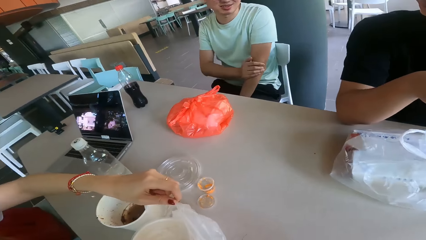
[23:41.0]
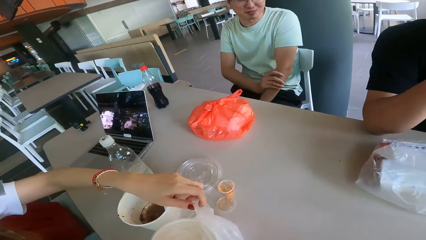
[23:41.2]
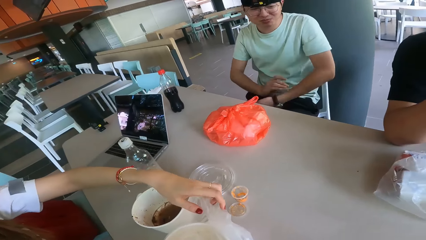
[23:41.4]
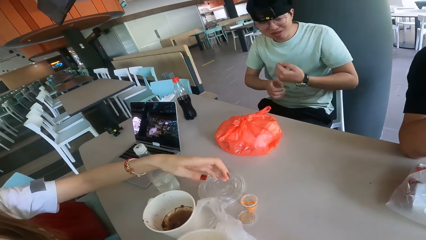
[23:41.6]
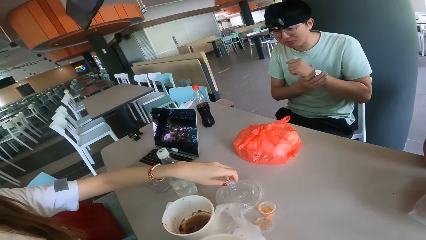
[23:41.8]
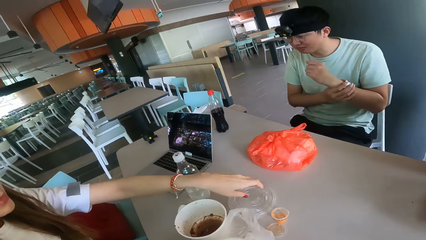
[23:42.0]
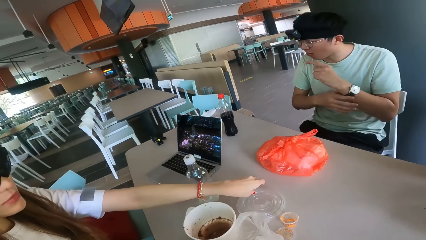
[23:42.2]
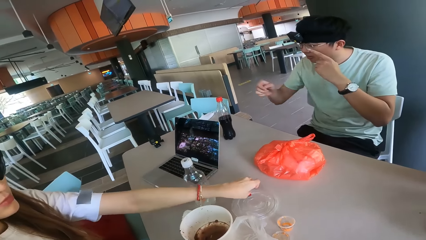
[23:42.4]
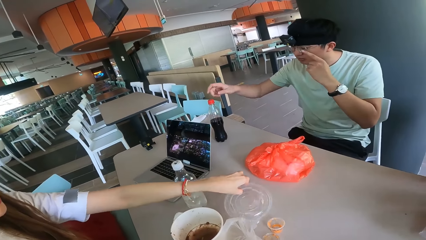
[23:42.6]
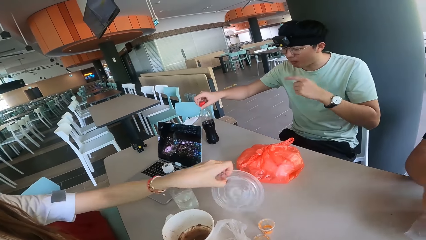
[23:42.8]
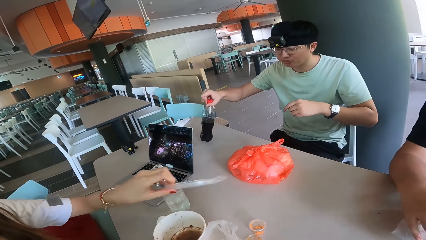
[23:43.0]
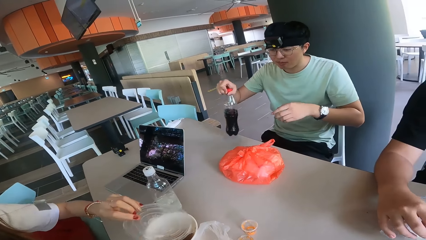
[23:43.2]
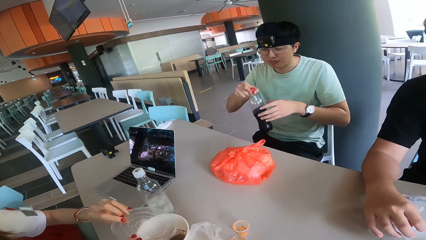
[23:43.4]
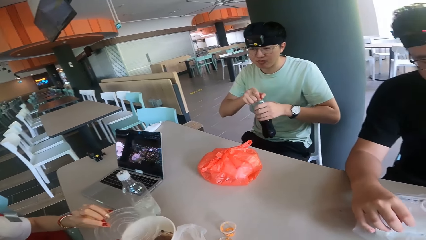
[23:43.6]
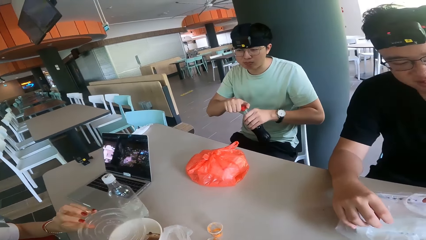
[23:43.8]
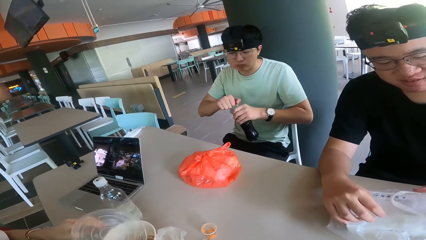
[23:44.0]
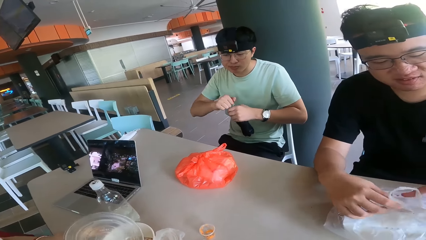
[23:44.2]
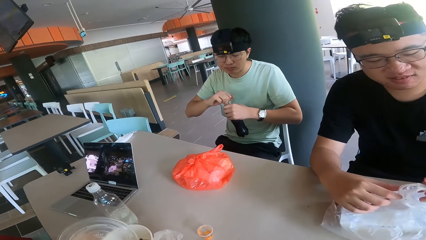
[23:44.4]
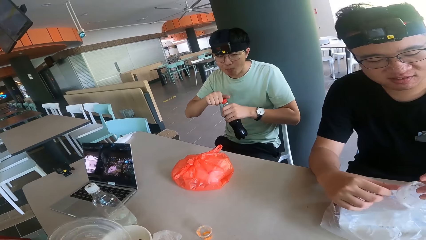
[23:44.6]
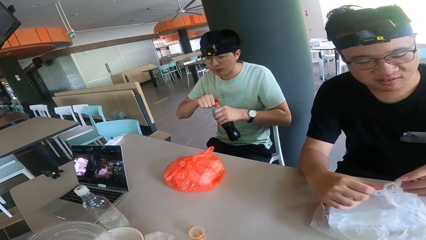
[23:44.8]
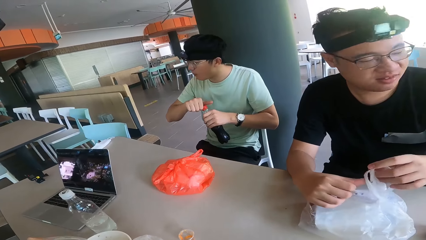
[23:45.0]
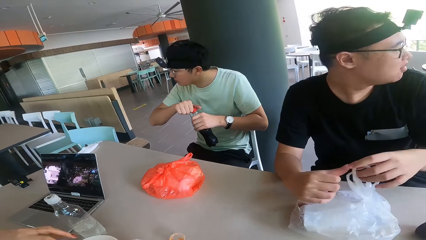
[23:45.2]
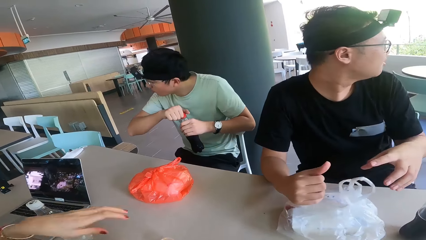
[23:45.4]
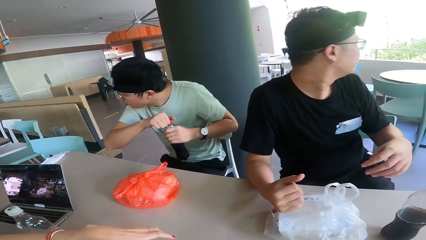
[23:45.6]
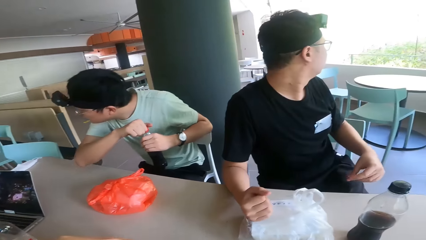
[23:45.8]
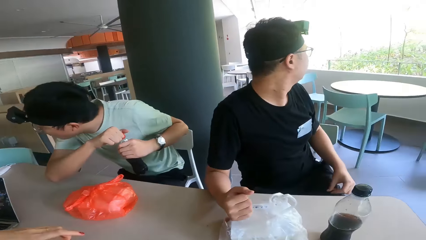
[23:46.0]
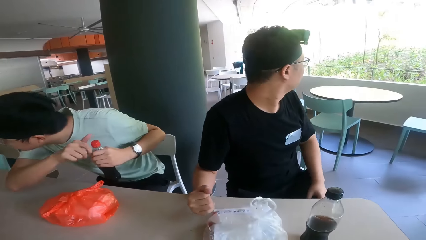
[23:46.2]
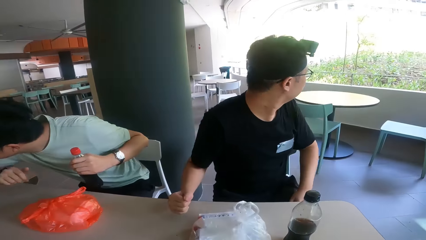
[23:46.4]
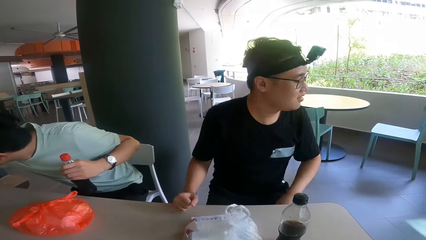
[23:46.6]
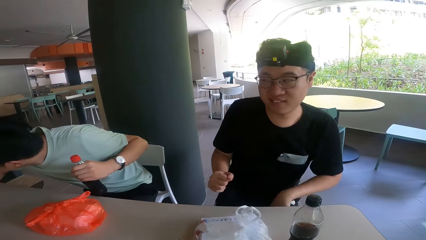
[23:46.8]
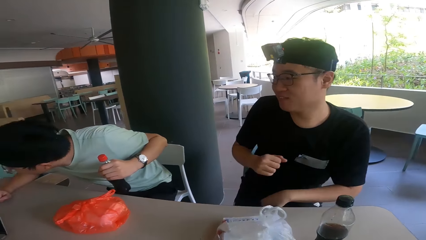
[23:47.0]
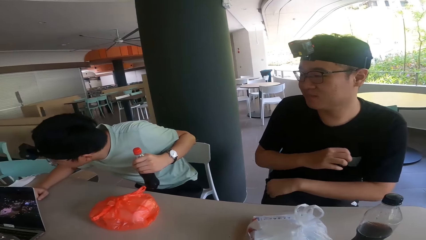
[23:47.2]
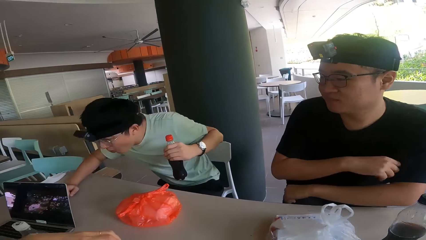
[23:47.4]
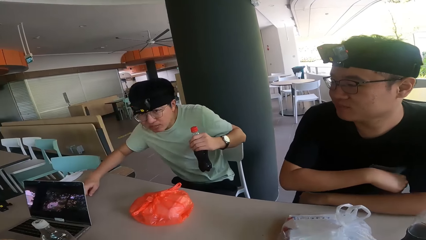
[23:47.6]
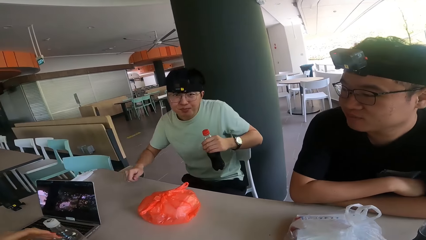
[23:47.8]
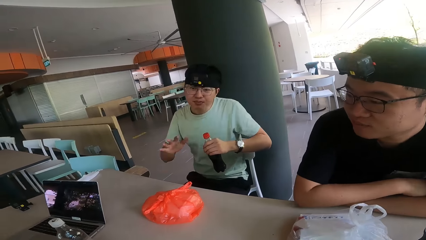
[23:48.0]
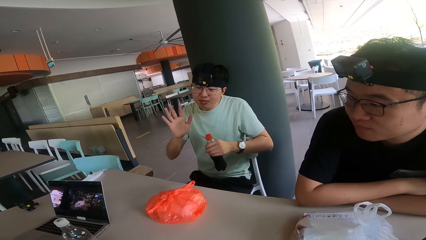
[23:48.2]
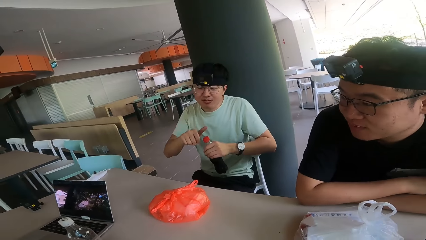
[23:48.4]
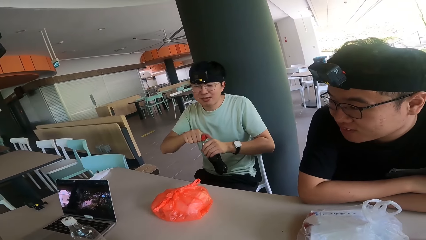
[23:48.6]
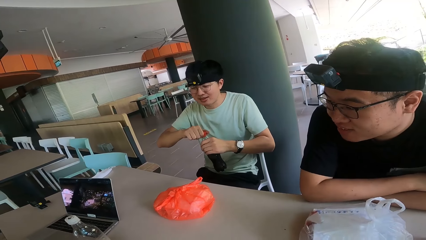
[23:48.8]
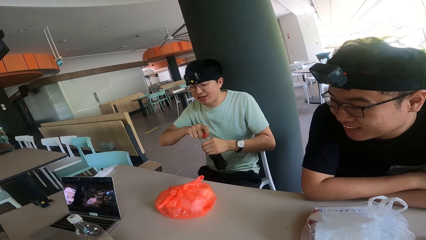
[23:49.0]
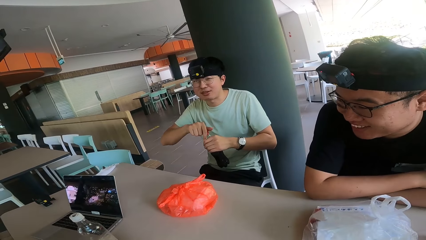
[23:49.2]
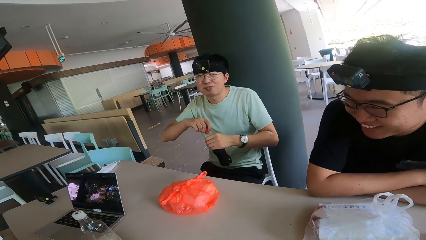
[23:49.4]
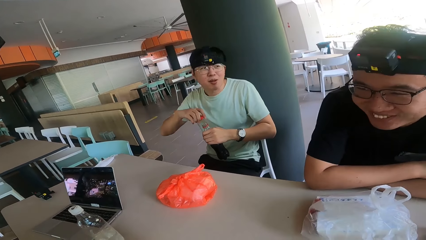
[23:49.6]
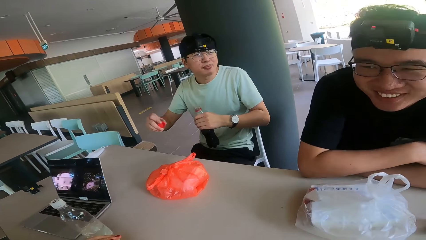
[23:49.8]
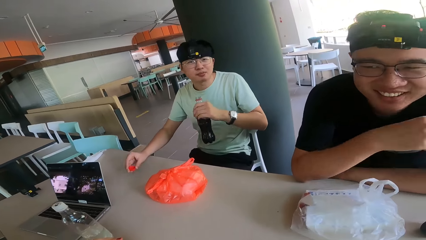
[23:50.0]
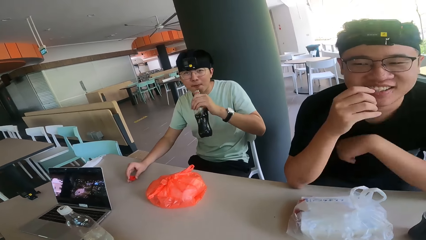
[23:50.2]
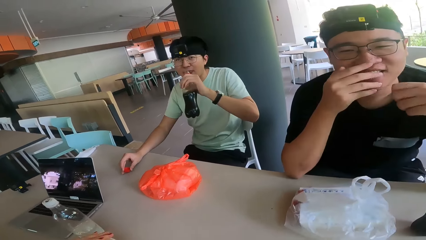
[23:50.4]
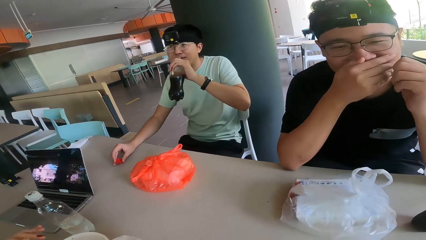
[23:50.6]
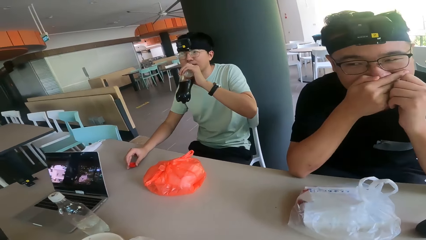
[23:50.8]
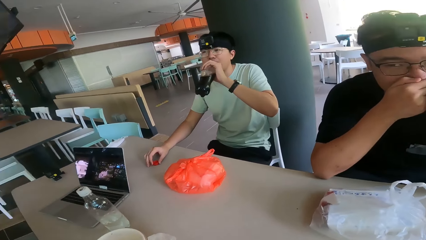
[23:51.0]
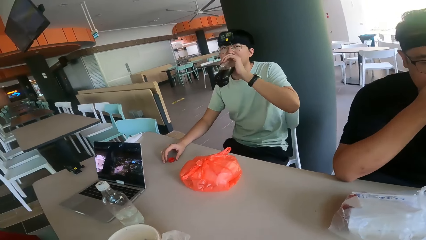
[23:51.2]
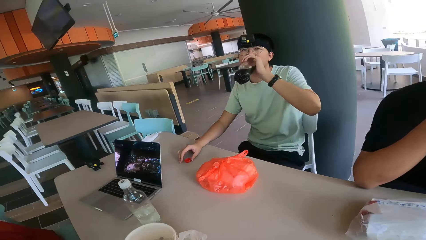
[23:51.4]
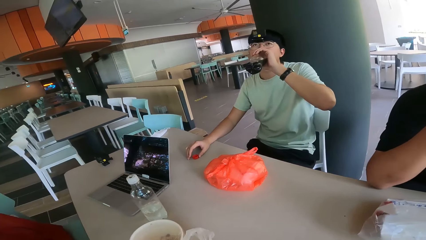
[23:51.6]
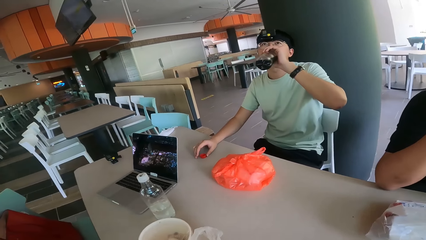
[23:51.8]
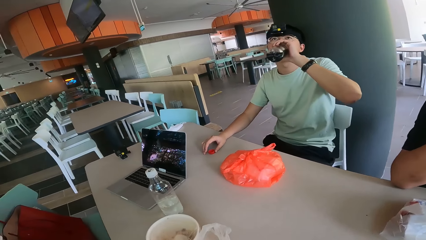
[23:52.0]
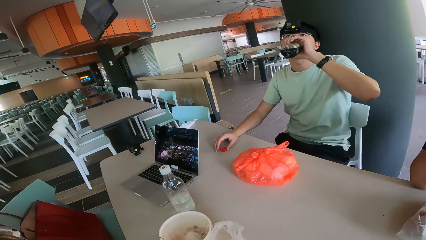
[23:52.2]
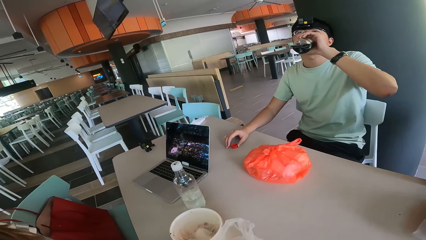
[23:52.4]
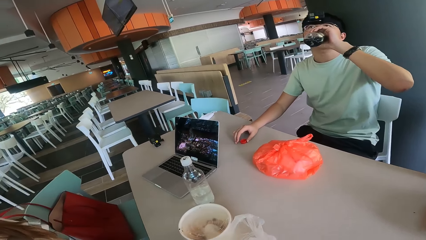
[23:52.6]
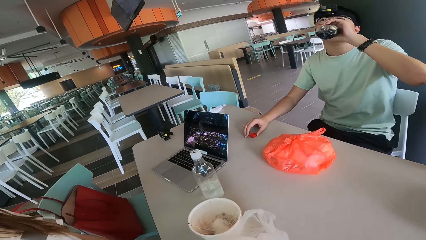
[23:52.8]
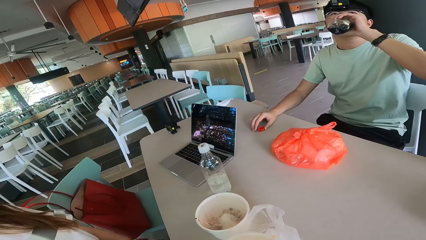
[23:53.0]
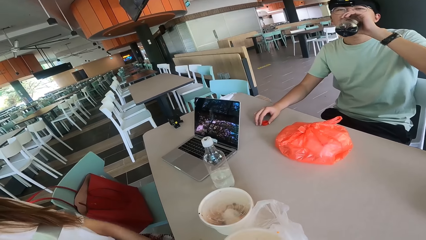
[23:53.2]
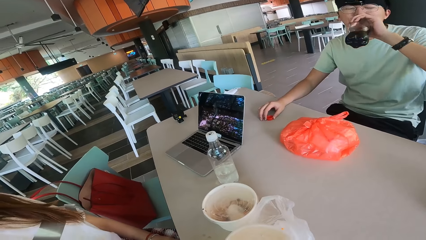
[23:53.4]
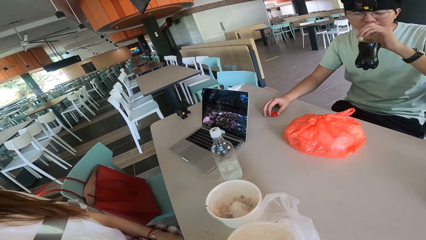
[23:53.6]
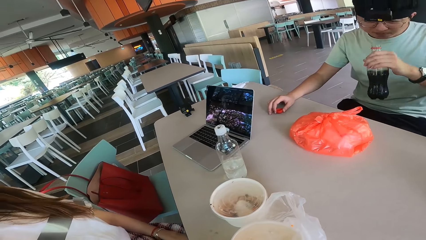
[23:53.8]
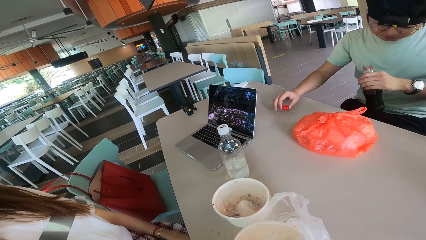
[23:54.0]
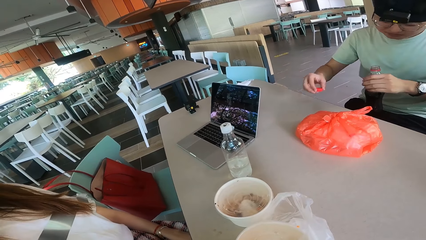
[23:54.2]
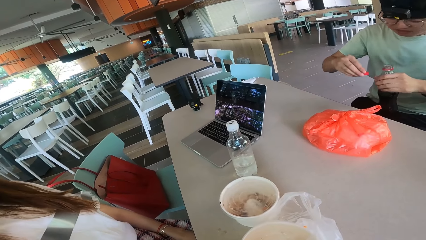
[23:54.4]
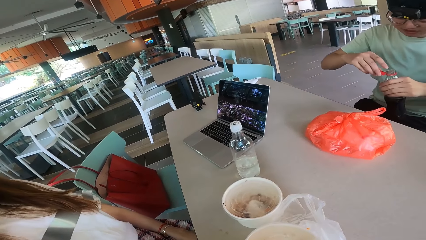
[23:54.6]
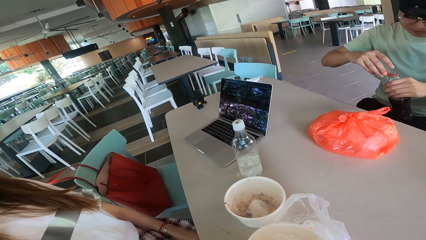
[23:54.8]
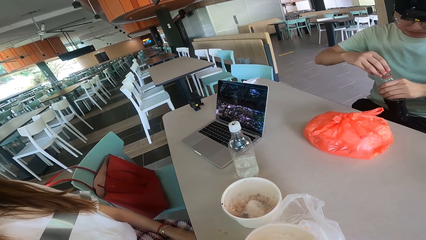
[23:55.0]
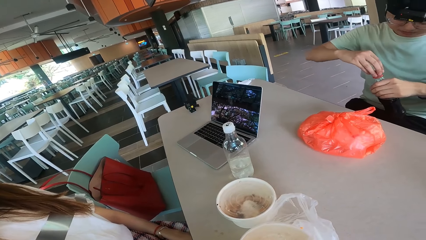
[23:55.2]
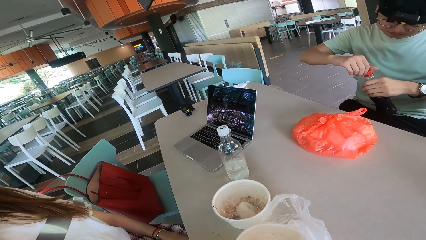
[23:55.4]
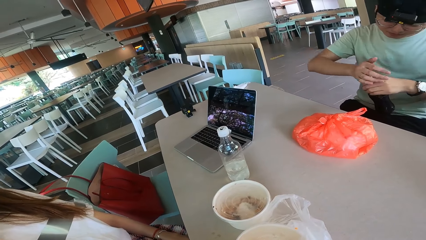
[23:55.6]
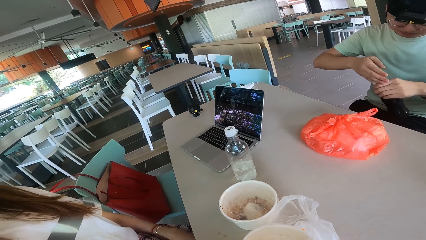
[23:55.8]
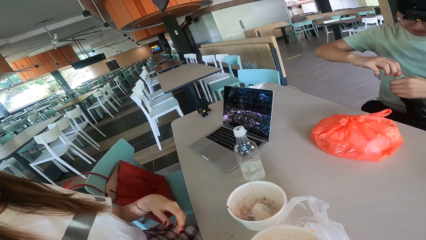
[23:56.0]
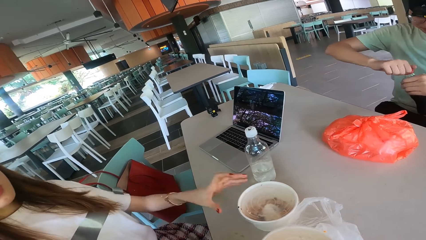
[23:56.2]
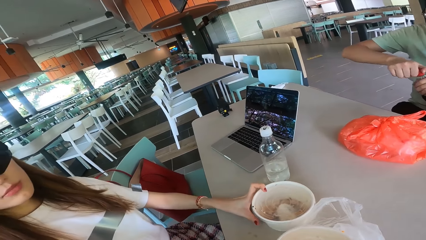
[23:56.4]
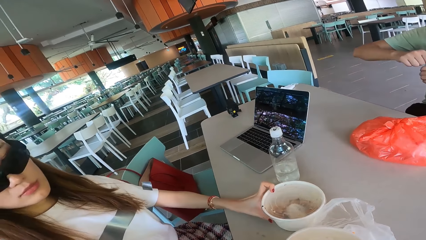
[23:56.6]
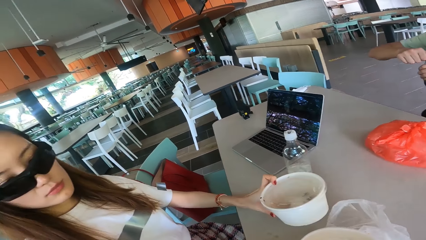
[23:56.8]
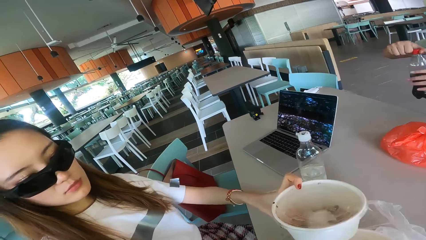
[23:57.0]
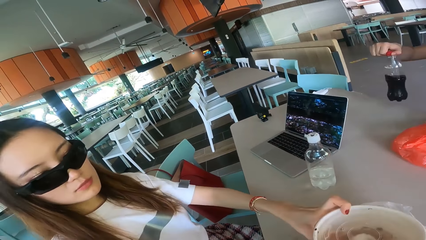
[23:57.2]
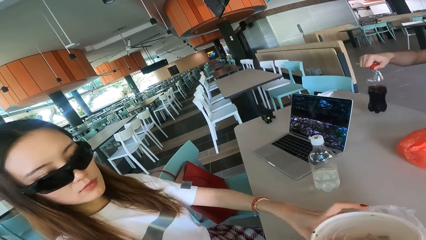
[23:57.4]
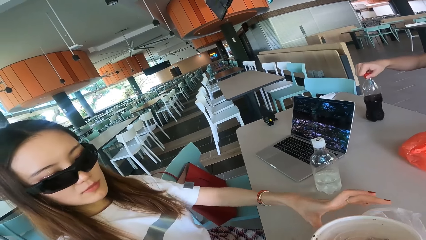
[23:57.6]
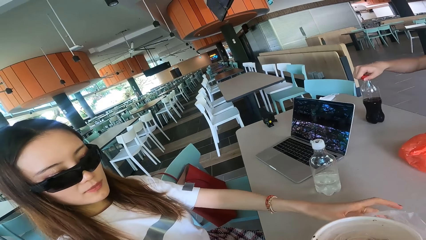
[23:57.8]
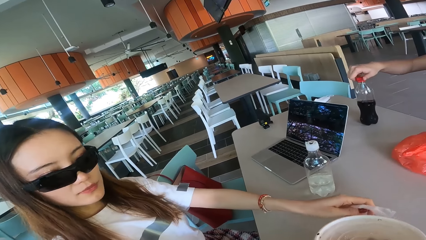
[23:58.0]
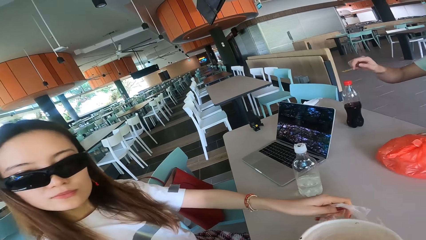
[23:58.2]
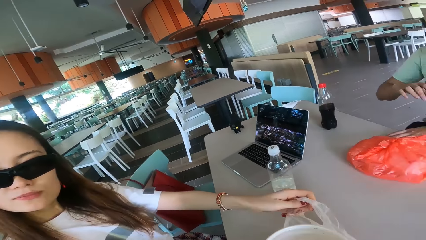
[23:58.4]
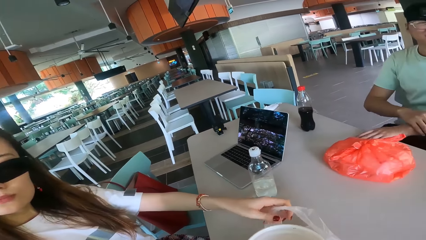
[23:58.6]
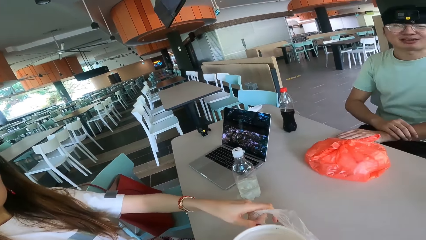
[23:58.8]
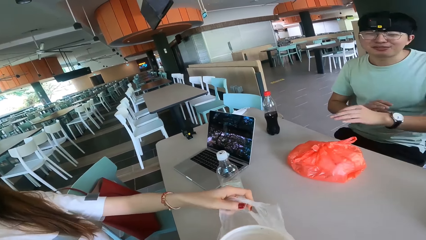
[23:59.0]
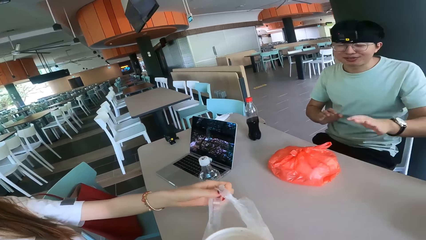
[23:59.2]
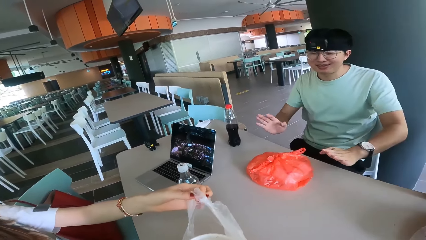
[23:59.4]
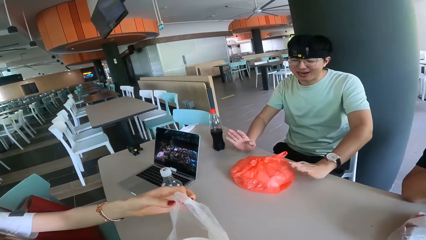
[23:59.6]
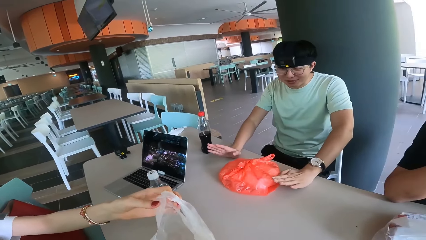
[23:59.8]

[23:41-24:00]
A man holds the watch. A lady picks up a plastic dish cover from the table. The man opens a bottle of soda. The lady holds the cover. The man holds the drink, looks at the camera wearer, drinks soda in the restaurant, and holds the lid. The lady holds the plate and moves a bowl on the table.
